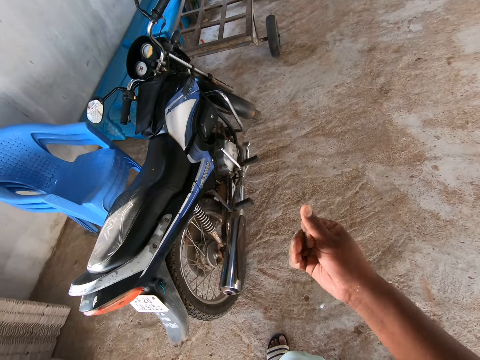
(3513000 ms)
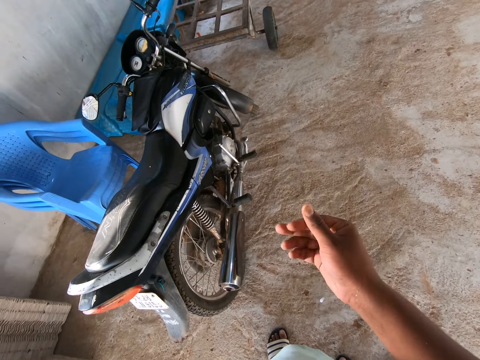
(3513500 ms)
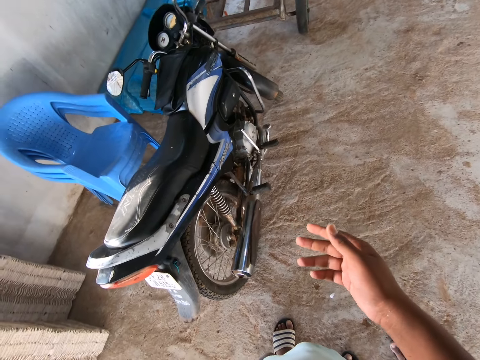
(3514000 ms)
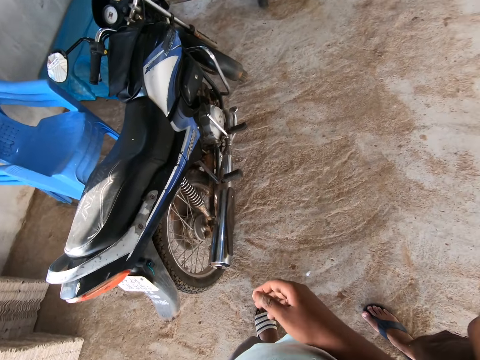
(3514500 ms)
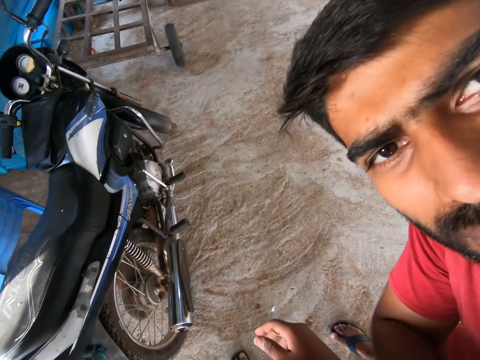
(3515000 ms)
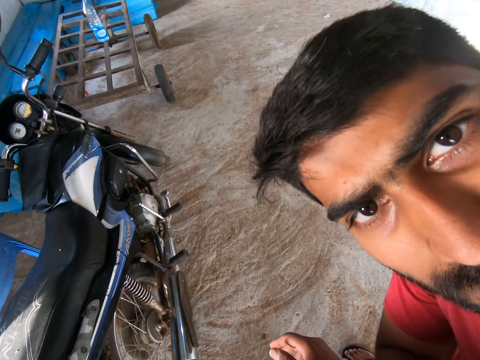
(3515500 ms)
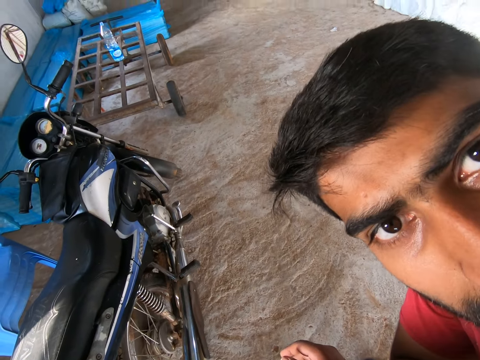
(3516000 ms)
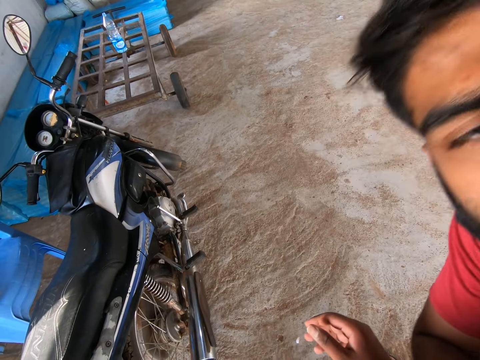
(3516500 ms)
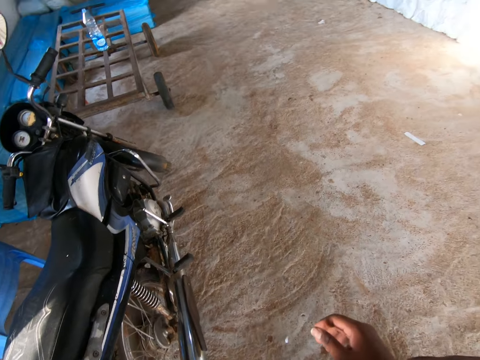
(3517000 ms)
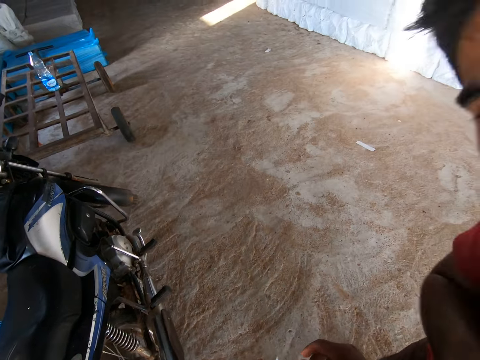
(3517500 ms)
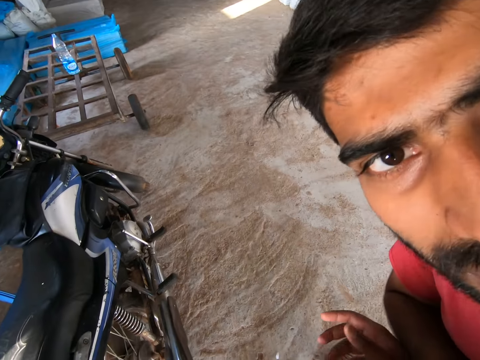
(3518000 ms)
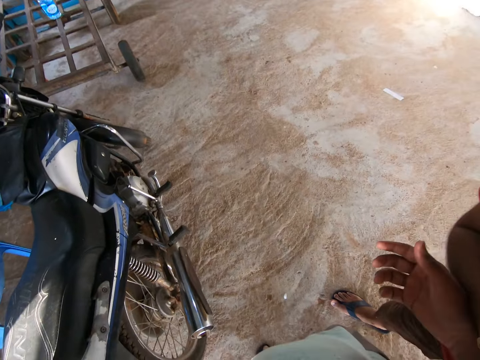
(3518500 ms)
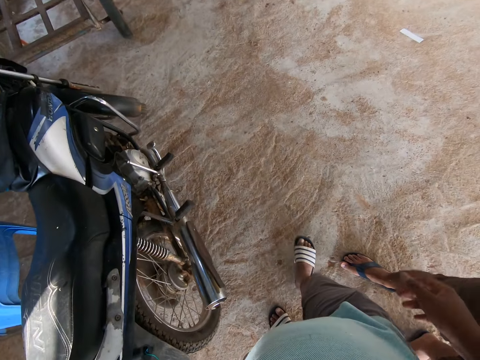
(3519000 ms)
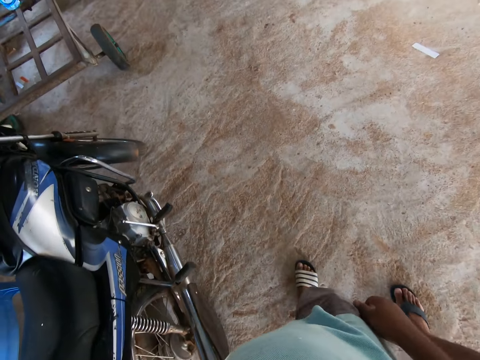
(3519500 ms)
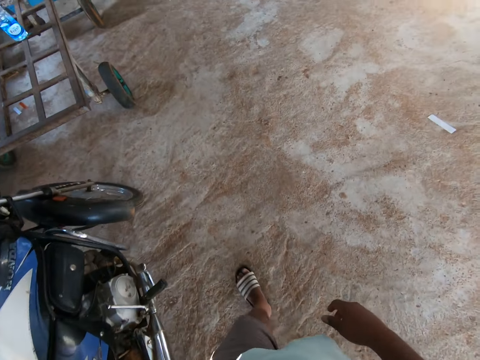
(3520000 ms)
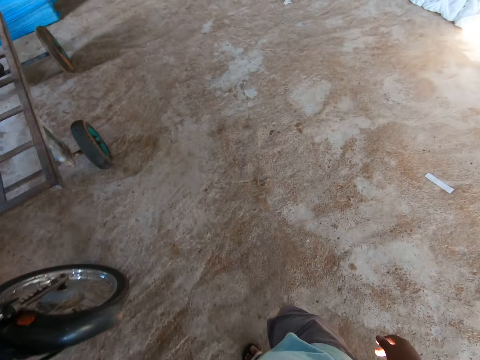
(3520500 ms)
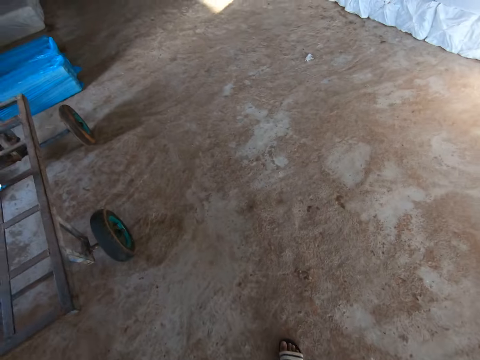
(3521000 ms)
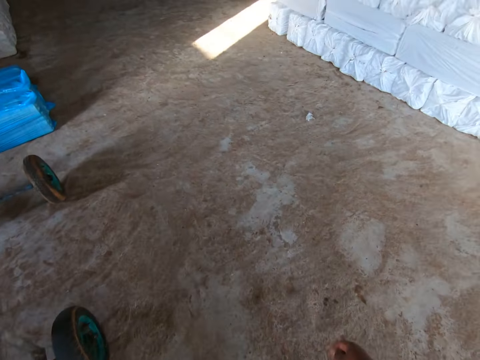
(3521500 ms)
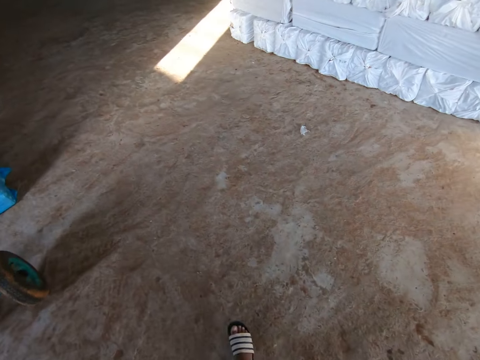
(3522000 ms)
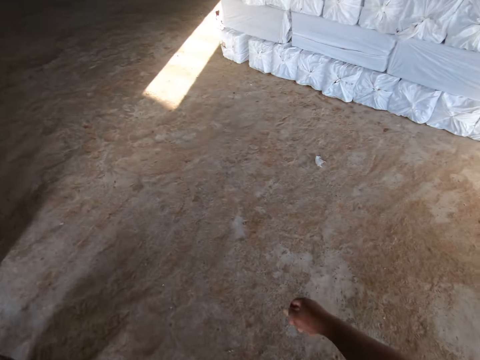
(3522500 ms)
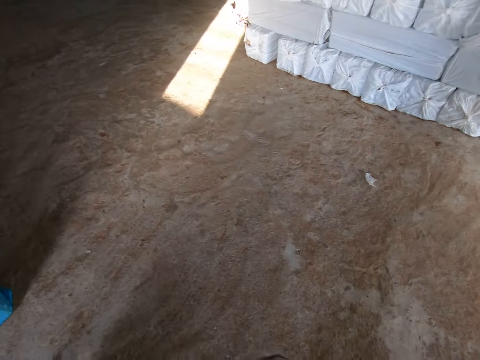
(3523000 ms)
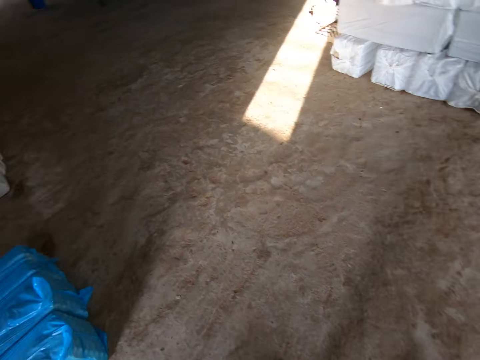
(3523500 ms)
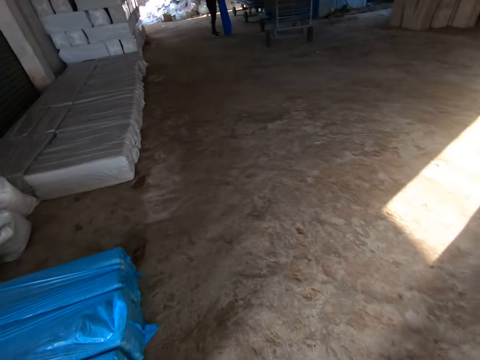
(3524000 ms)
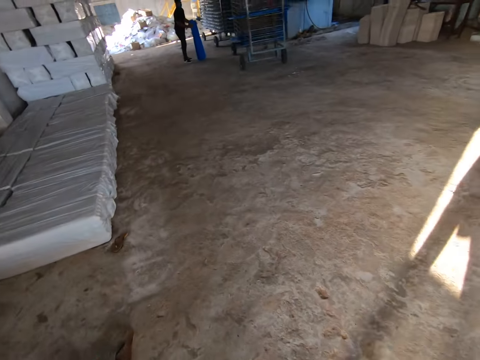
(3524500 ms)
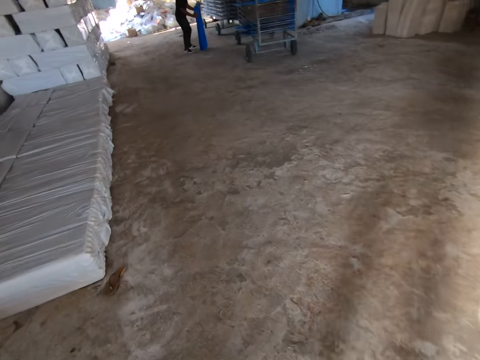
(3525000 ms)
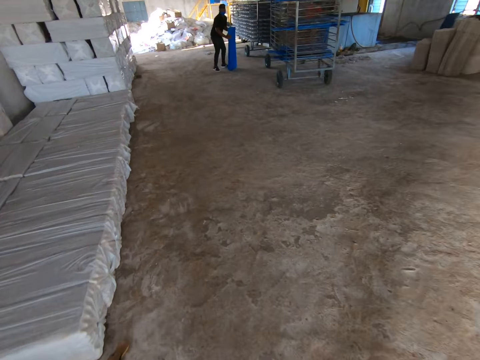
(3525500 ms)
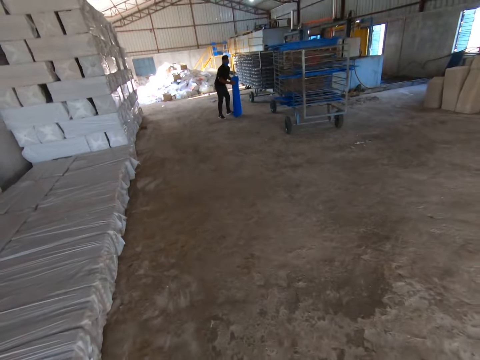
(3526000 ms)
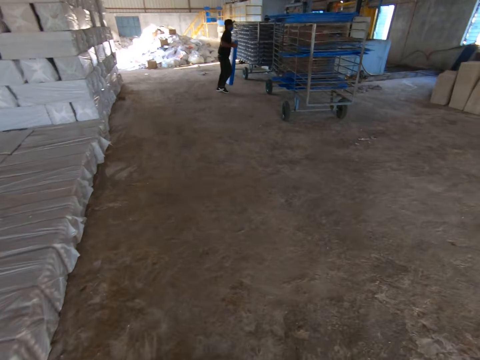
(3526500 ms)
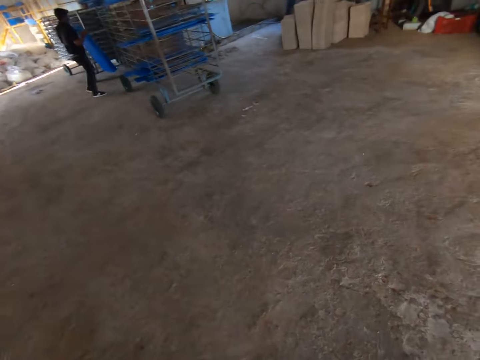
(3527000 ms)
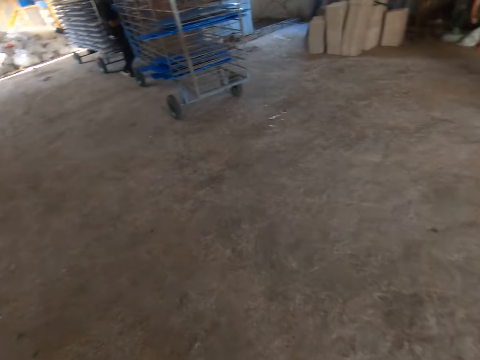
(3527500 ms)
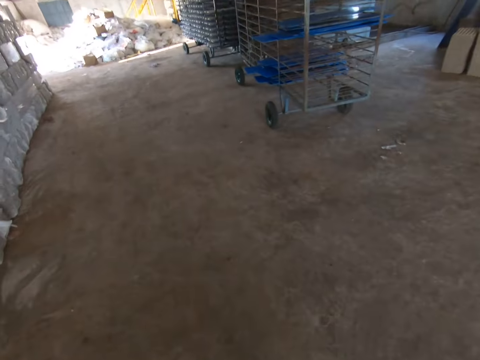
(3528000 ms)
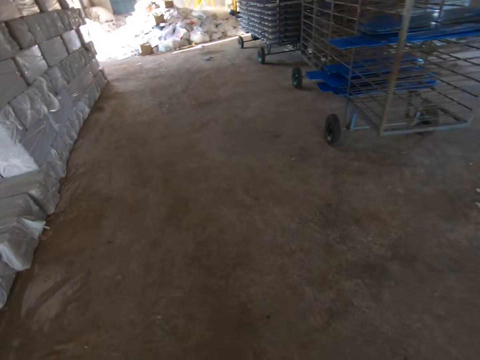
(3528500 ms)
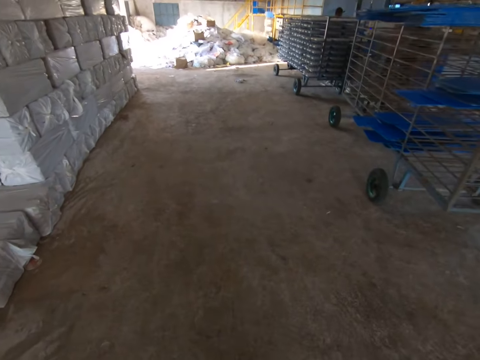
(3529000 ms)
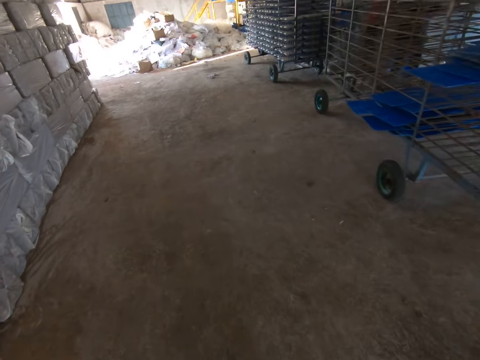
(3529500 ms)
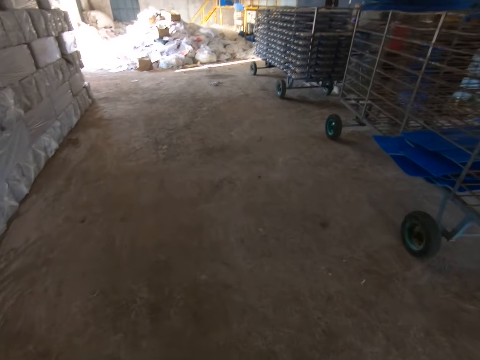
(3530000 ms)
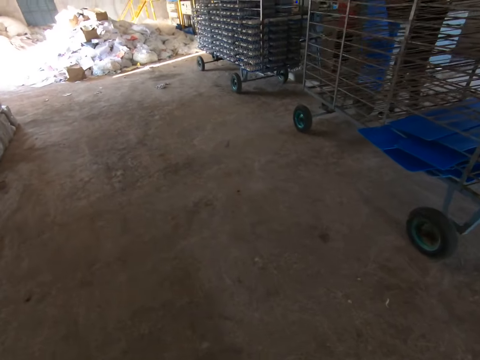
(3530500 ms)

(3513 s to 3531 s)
The camera wearer walks around. The man picks up the pallets from the ground with both hands and arranges the pallets on a trolley with both hands.

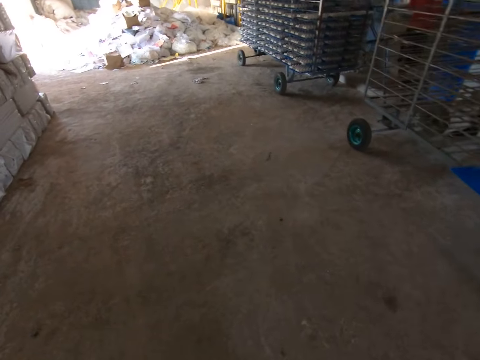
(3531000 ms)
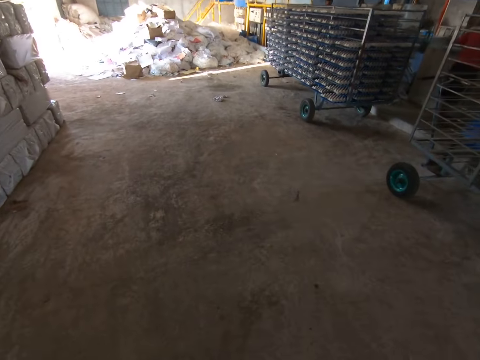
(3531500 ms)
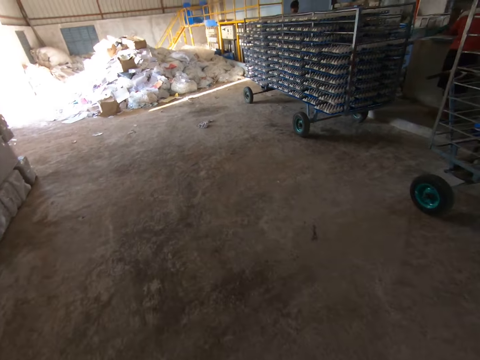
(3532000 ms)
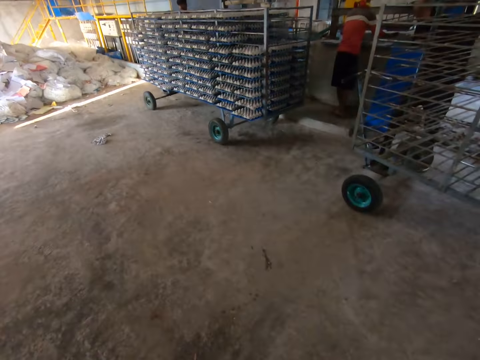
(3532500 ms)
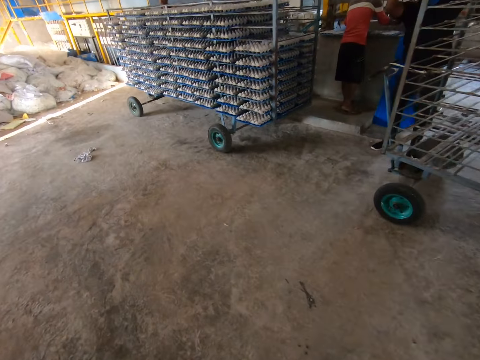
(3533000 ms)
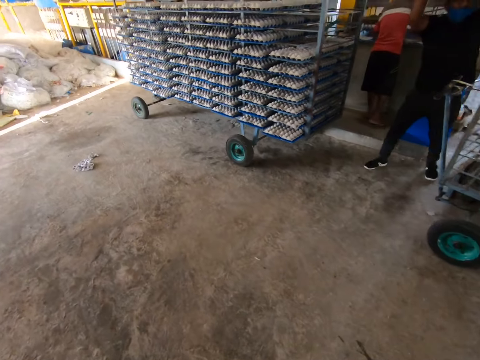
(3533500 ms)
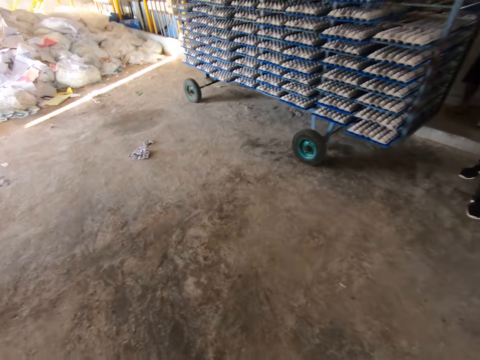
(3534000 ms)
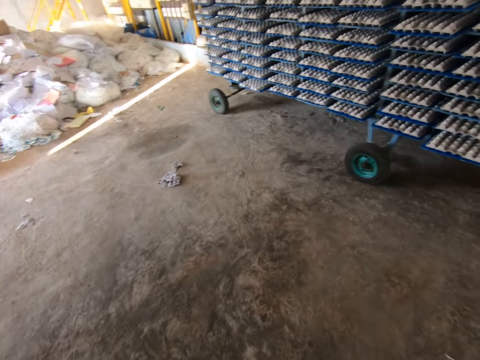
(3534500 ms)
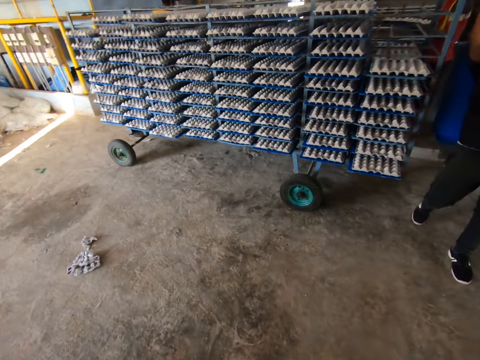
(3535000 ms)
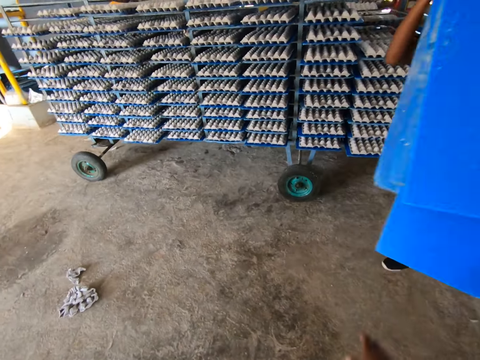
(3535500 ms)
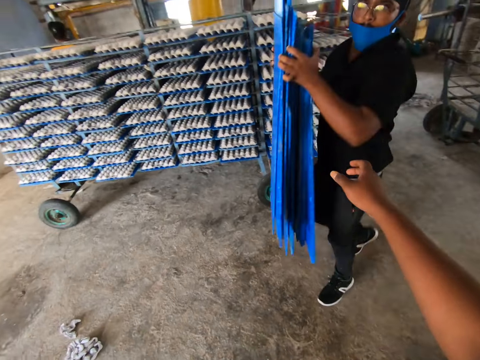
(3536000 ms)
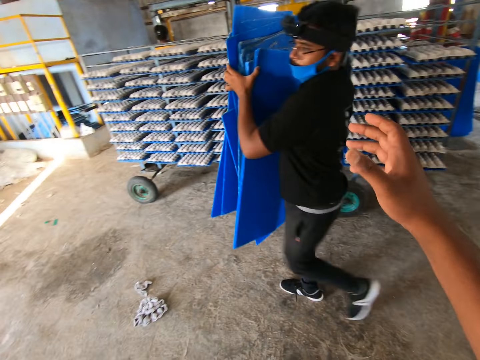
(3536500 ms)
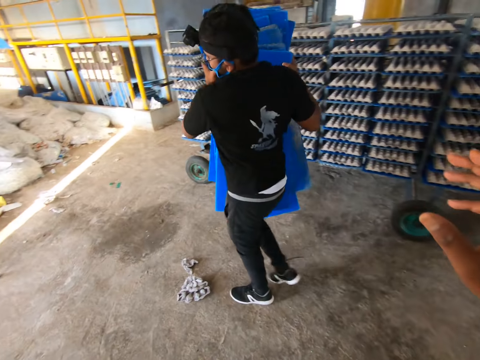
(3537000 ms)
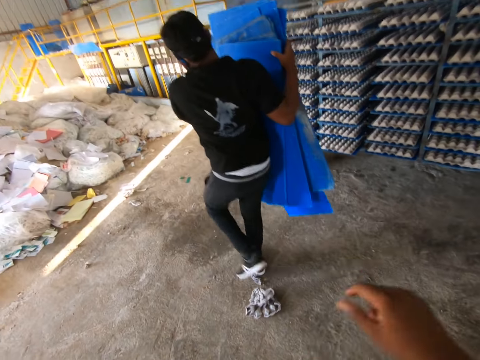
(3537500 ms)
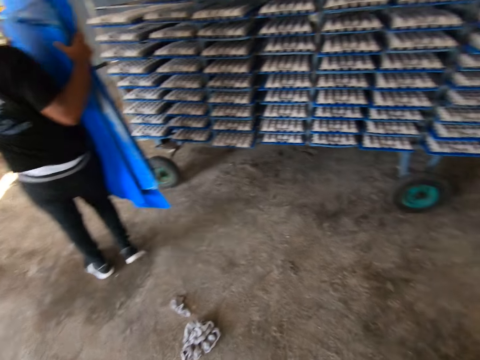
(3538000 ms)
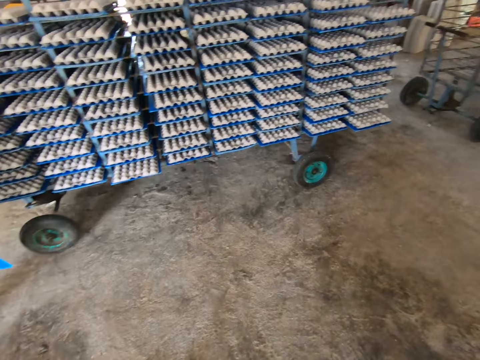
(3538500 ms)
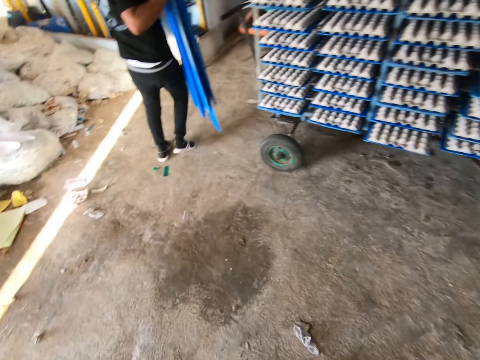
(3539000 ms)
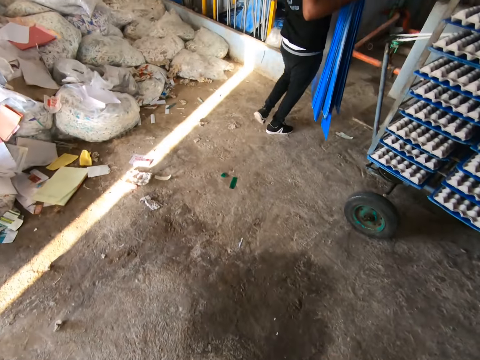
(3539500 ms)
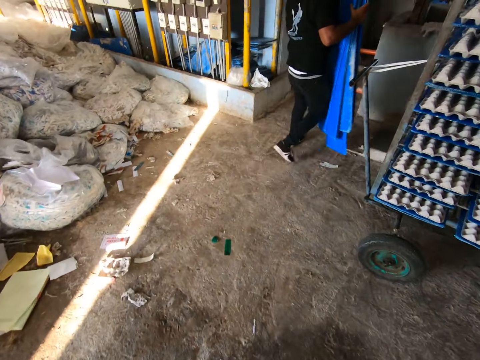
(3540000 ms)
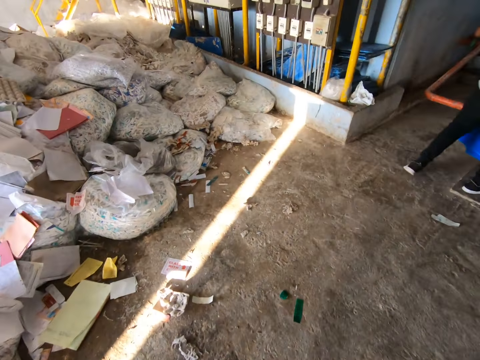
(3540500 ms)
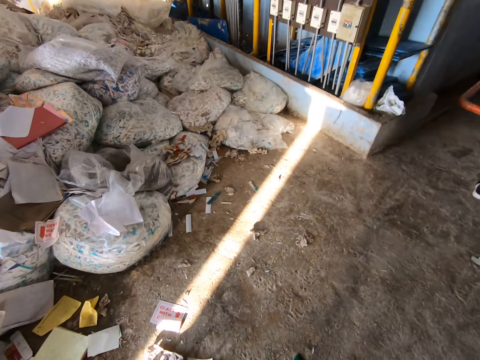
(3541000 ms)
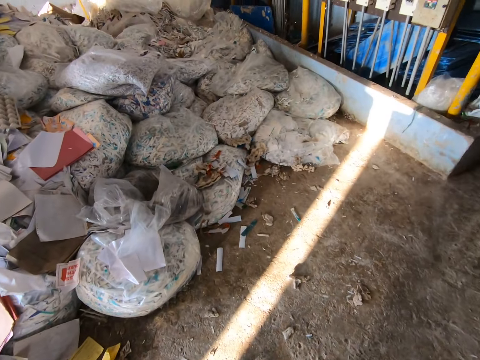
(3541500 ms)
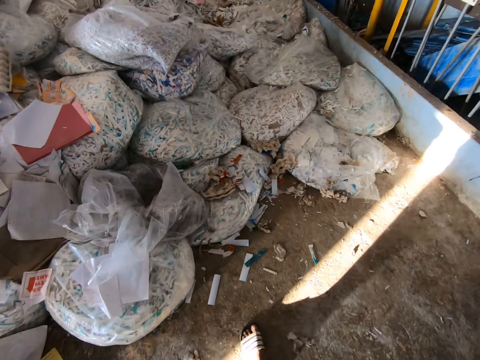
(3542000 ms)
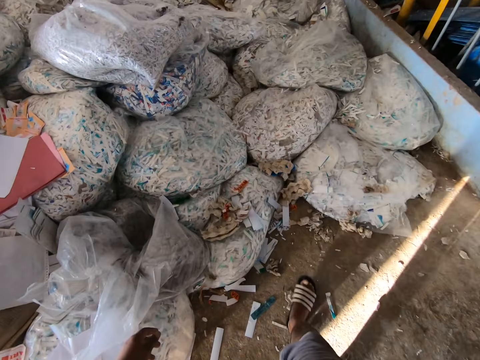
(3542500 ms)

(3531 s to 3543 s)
The camera wearer looks aside. A man holds the pallets with both hands. The man walks past the camera wearer. The man walks in the warehouse. The camera wearer gestures out. They walk past the man.
